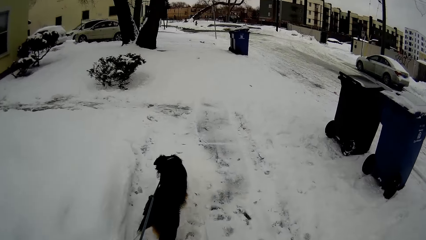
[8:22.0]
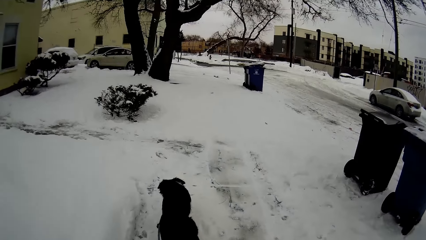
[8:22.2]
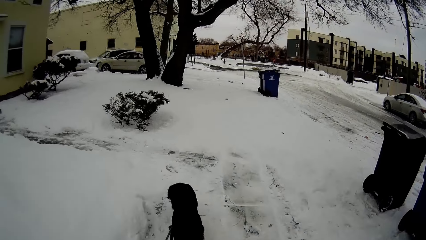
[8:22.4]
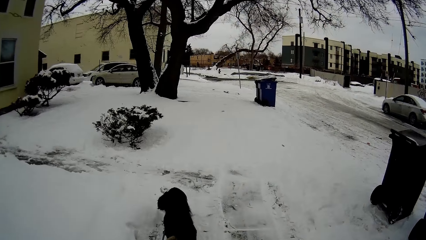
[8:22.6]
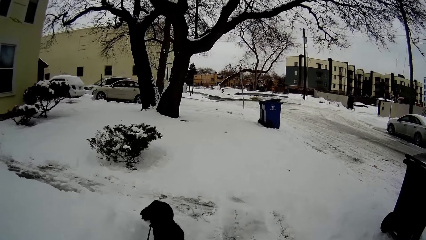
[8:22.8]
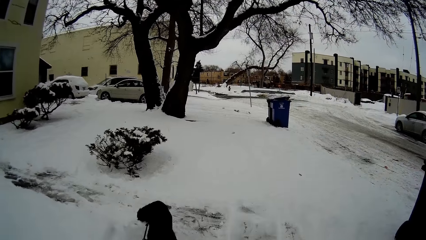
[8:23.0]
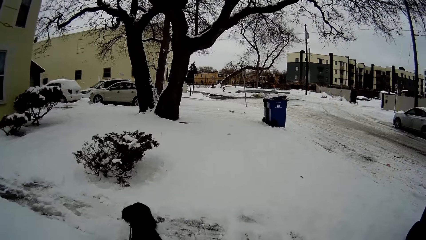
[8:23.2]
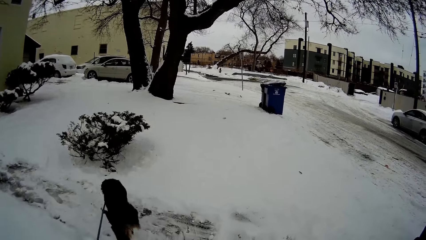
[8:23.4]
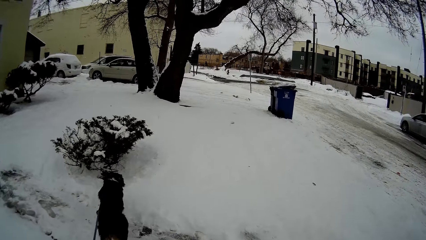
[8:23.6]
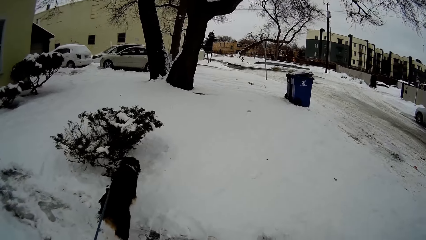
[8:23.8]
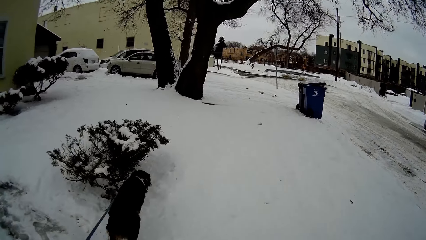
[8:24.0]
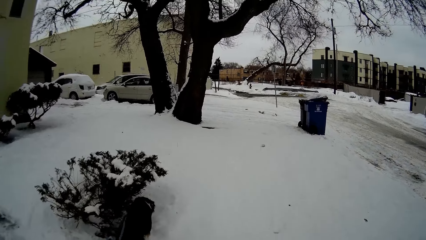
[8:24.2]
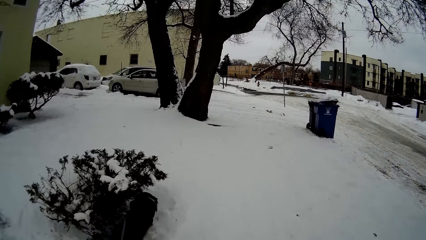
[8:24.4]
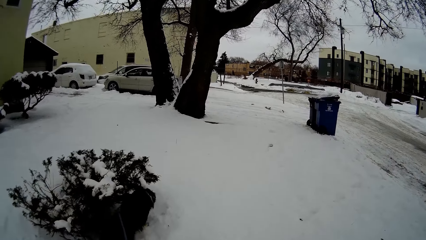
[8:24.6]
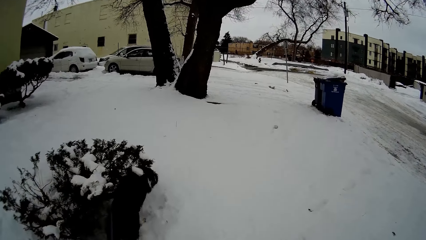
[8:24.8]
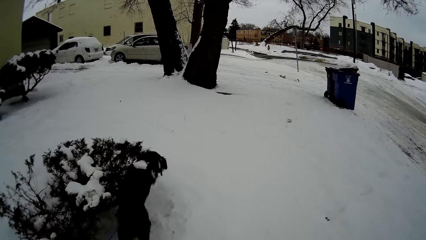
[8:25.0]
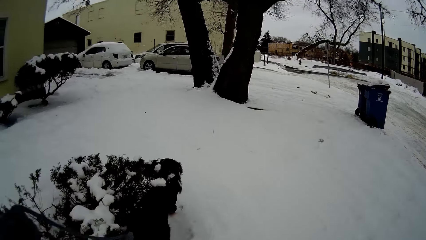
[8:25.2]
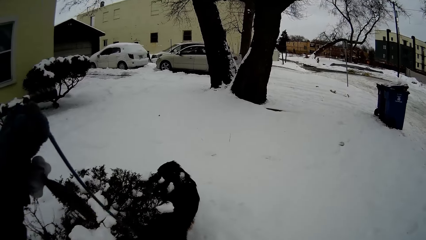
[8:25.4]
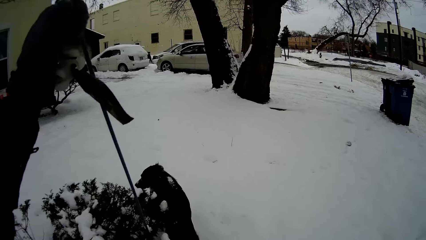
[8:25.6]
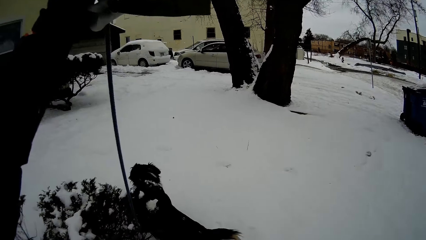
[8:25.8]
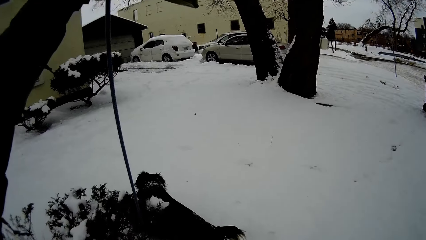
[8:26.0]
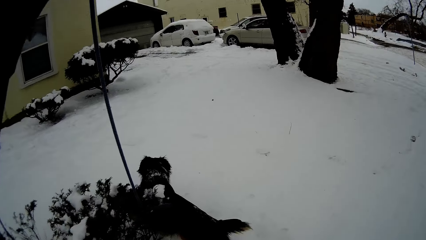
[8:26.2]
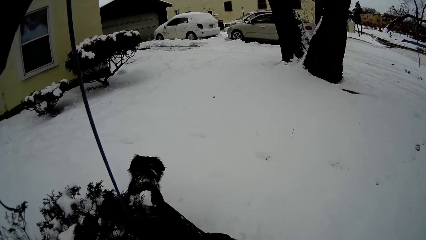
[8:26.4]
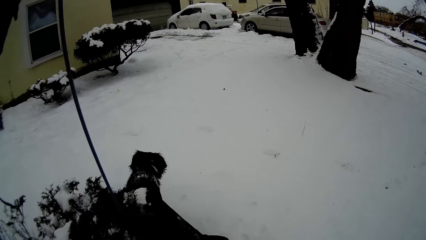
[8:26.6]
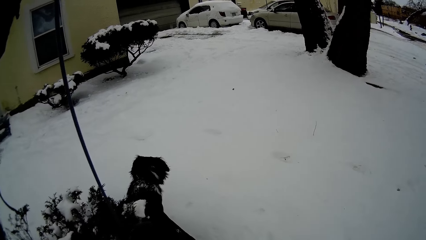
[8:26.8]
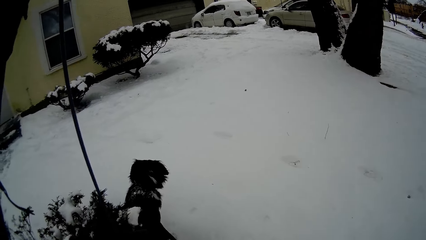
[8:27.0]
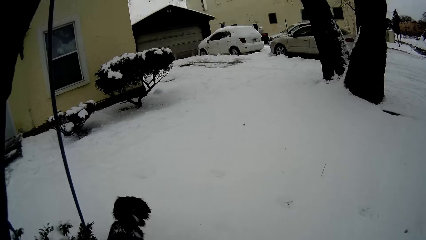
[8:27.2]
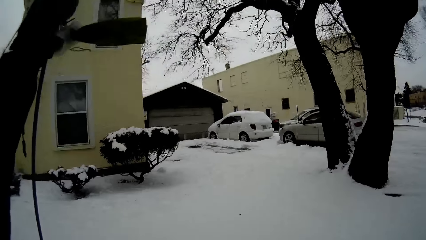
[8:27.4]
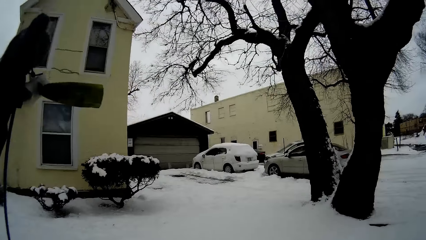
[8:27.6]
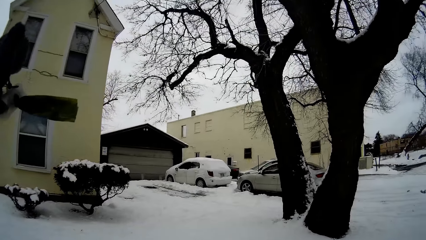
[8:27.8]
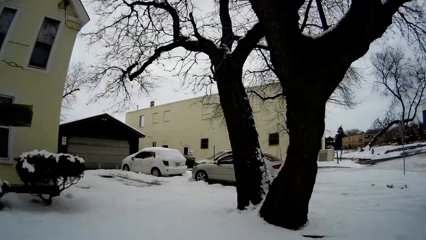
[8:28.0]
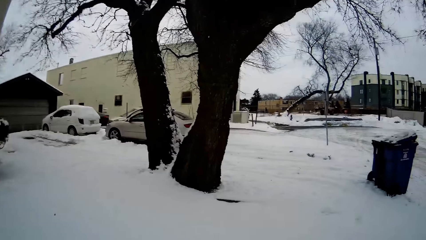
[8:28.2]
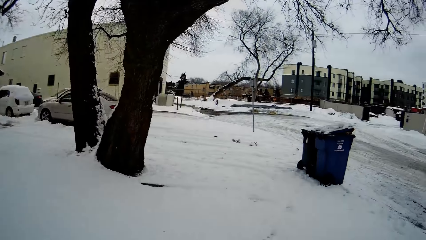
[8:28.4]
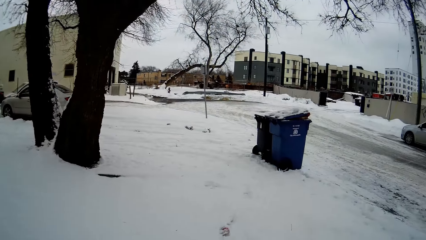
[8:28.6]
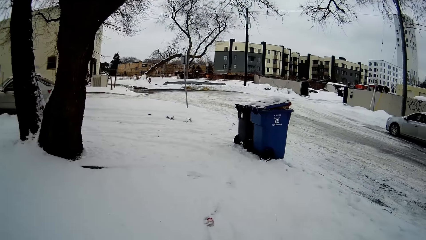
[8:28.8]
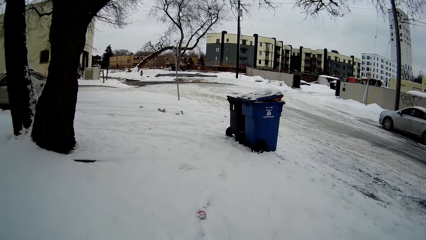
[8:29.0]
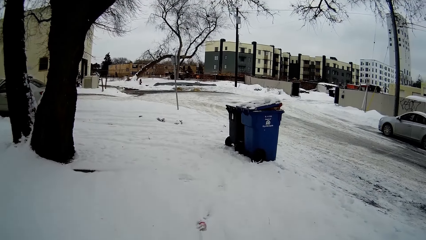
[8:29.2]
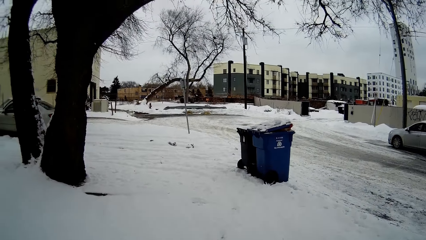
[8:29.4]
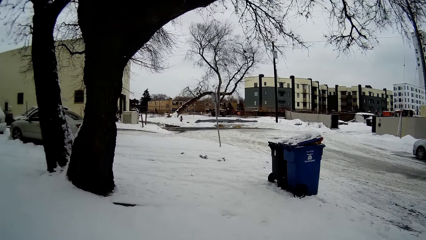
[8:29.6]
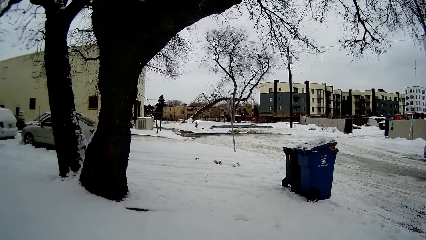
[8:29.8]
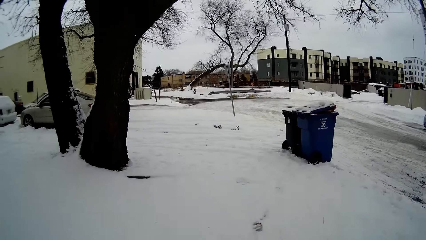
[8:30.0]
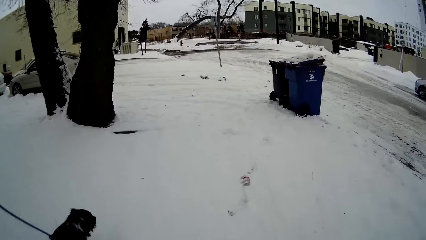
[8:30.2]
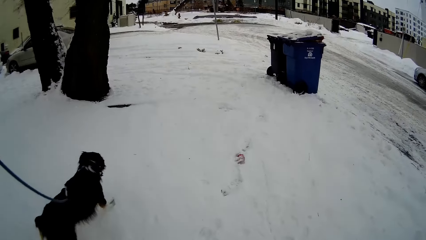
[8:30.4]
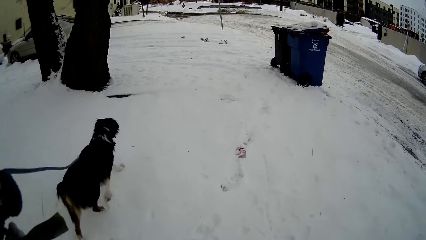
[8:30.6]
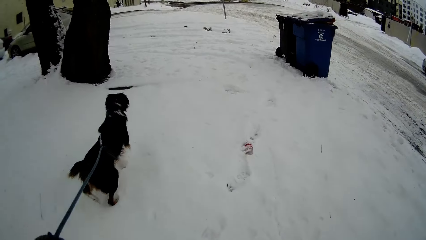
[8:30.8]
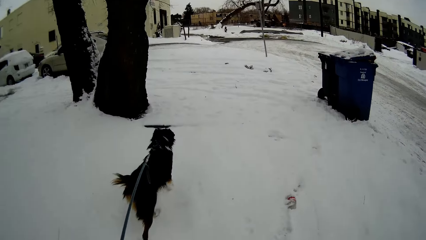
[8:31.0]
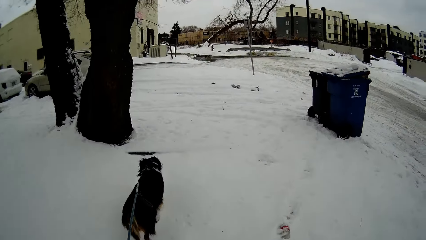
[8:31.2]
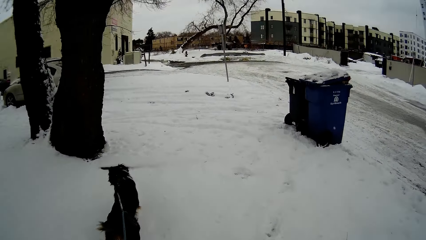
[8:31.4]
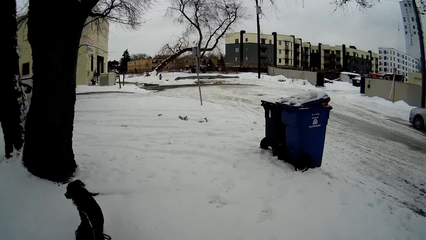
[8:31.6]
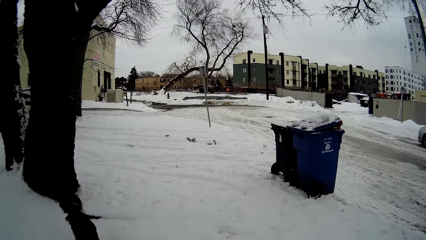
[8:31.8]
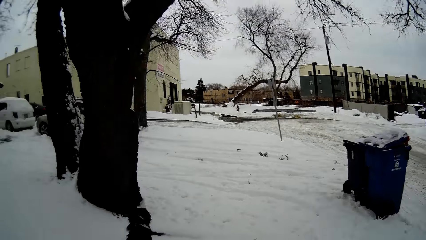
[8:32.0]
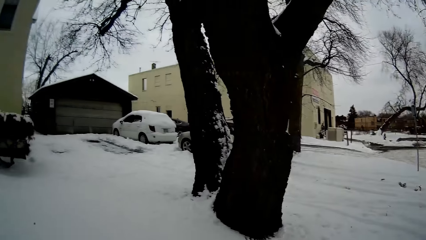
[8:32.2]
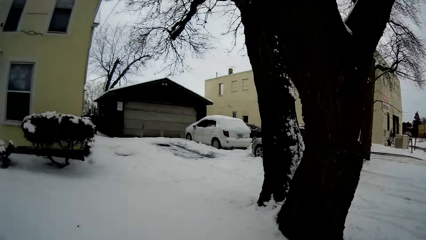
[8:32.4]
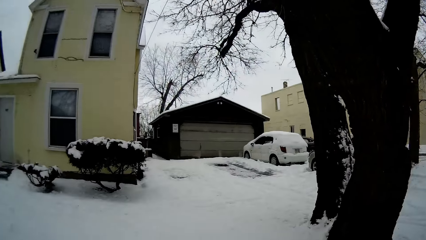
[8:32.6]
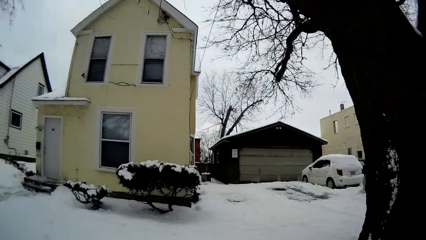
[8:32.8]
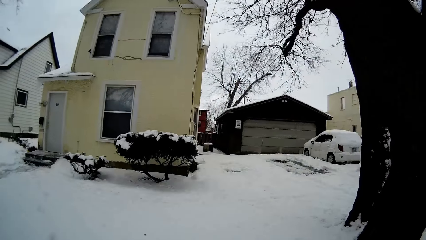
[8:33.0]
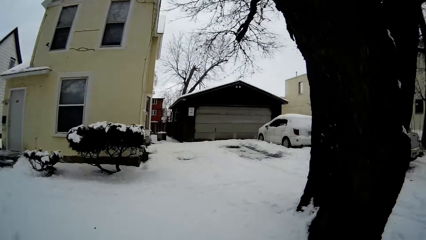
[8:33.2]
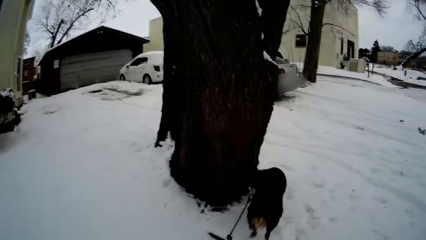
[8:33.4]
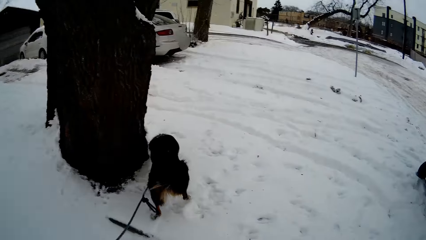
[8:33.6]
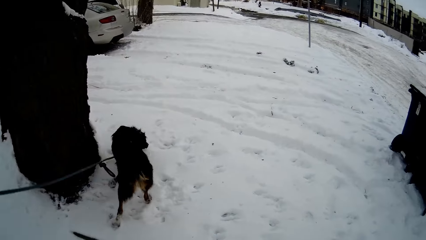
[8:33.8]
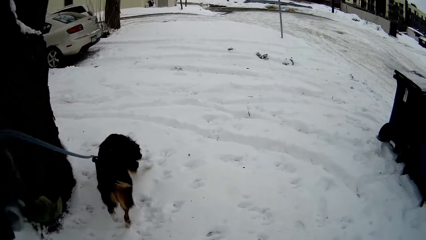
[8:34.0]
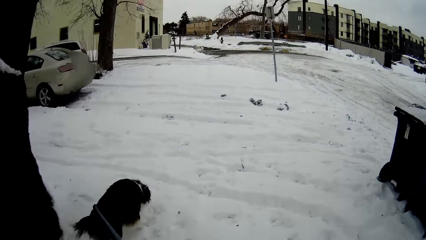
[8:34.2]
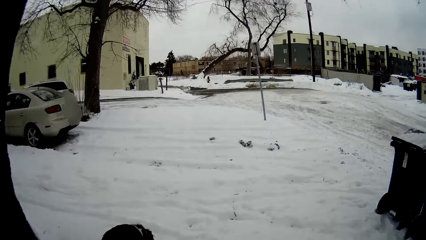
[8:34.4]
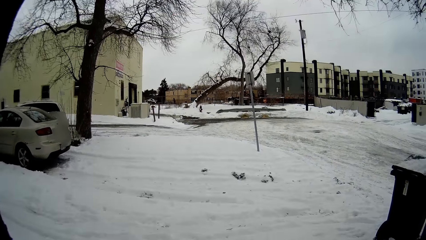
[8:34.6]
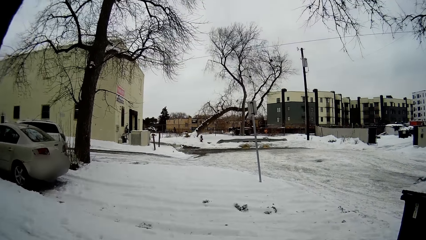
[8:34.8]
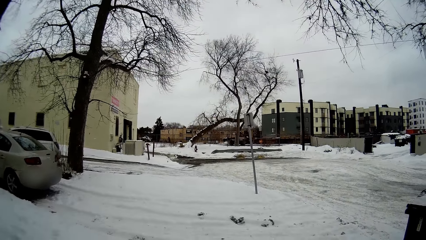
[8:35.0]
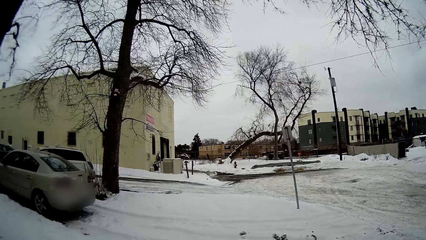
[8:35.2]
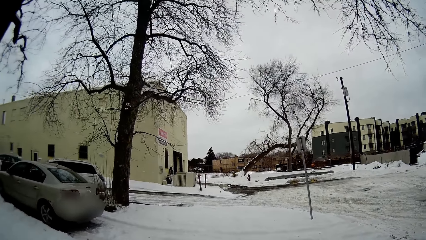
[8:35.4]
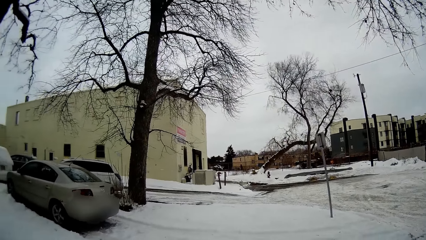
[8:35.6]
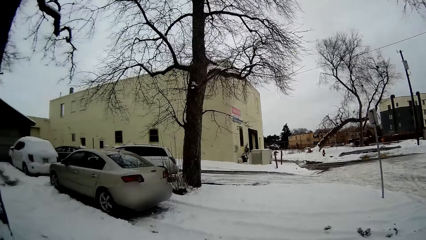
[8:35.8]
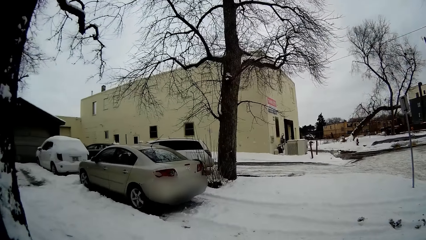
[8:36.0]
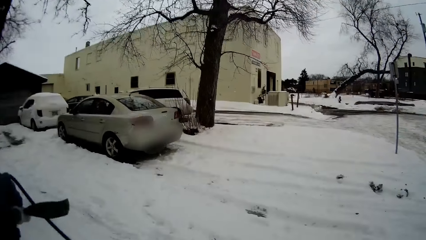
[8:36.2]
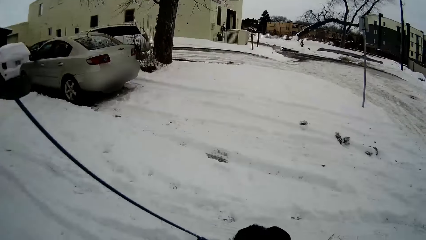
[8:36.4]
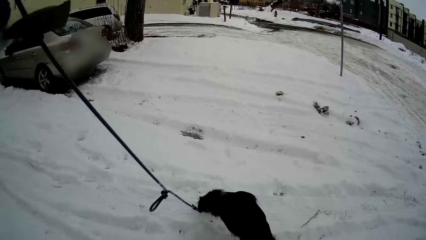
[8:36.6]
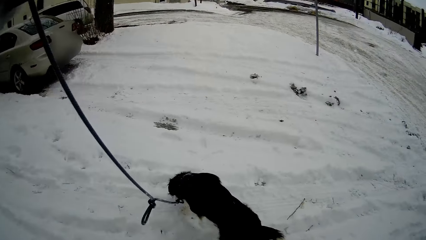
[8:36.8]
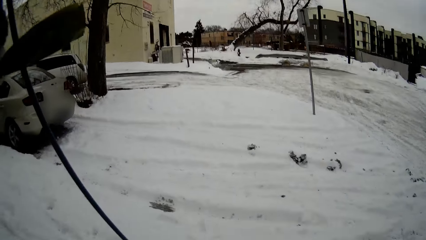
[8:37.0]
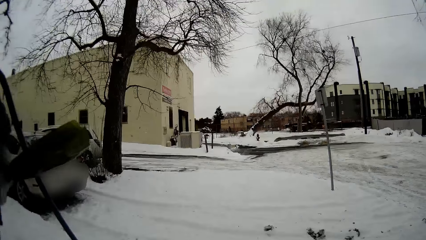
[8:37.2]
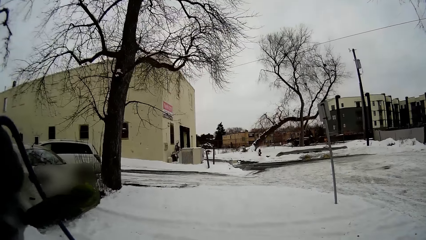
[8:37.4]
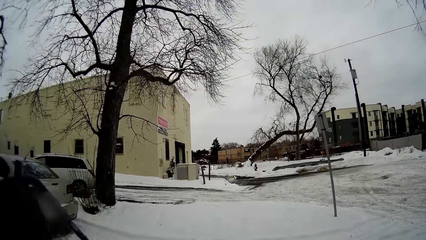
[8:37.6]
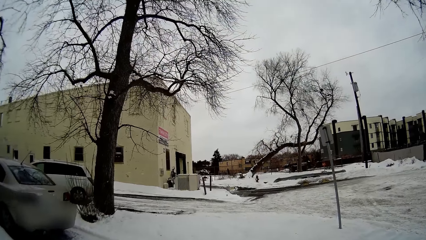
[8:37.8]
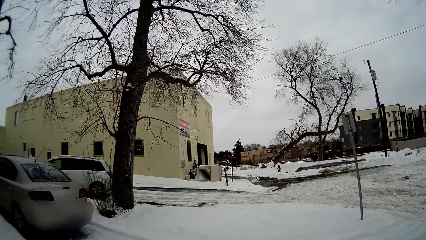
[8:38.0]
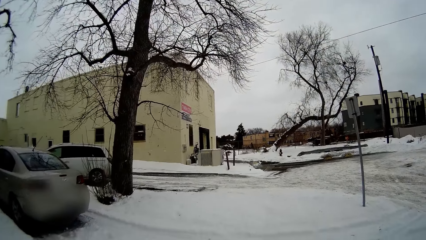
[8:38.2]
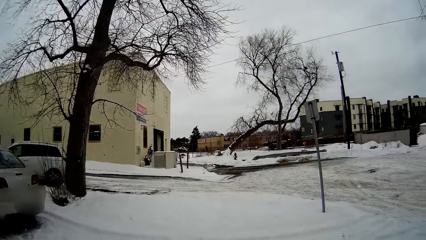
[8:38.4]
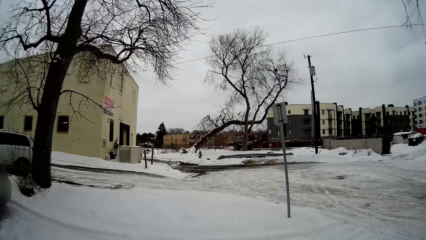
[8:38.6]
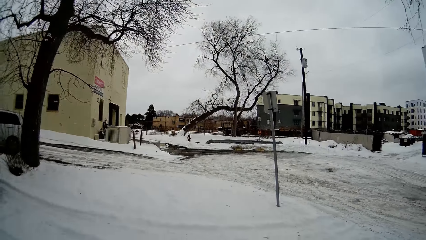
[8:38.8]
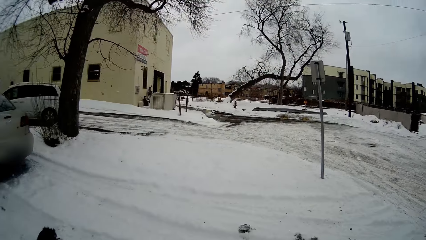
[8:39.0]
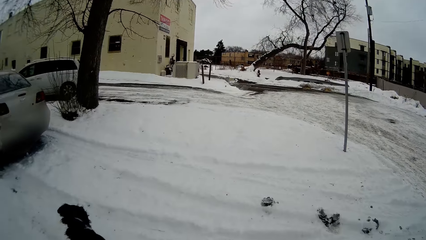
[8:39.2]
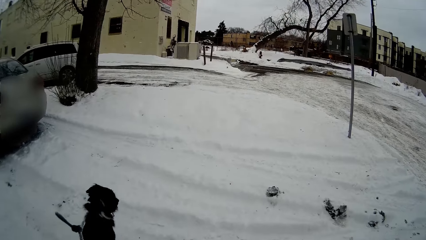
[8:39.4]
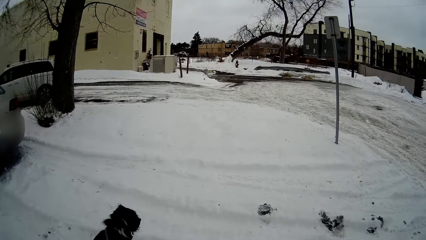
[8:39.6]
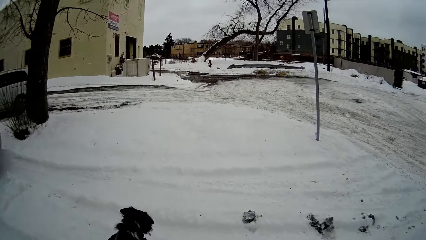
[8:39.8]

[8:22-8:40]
The camera wearer raises the dog leash in his left hand. He looks around. He walks on the snow in the compound. The dog walks forward. The camera wearer raises his hand and lowers his hand.
